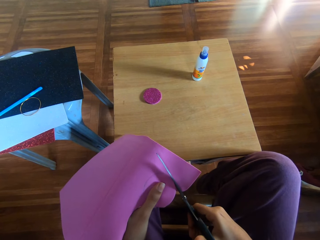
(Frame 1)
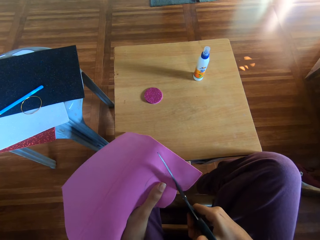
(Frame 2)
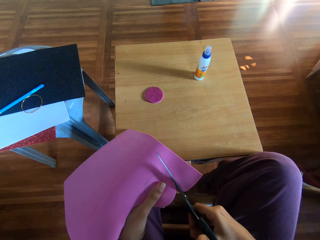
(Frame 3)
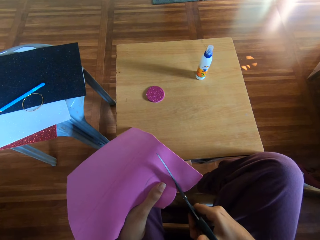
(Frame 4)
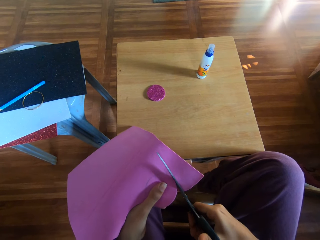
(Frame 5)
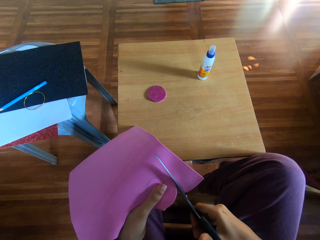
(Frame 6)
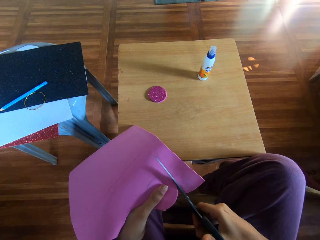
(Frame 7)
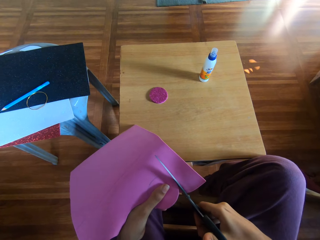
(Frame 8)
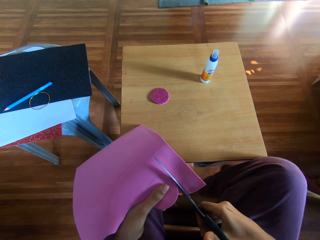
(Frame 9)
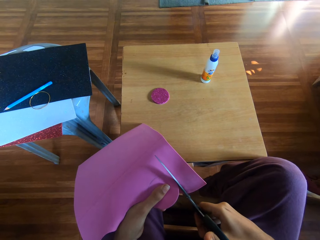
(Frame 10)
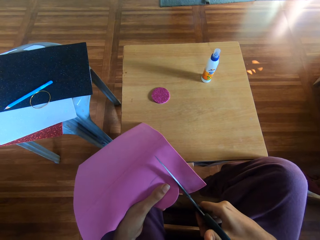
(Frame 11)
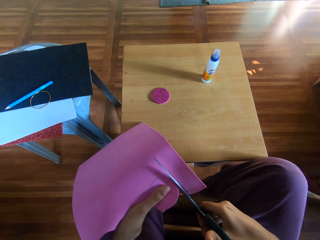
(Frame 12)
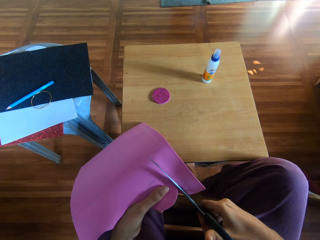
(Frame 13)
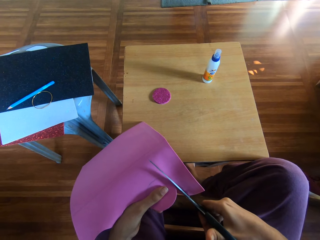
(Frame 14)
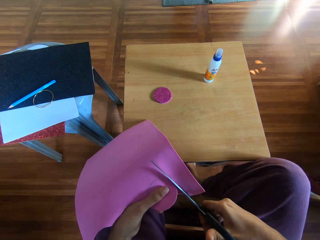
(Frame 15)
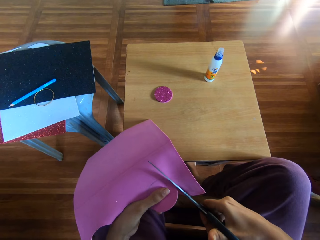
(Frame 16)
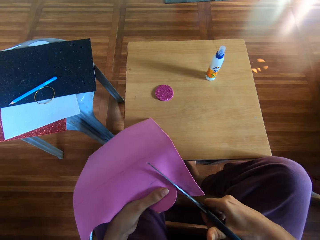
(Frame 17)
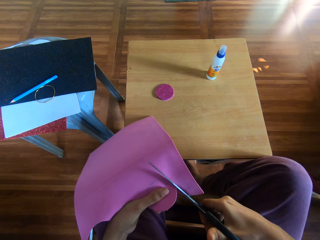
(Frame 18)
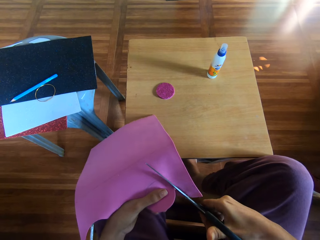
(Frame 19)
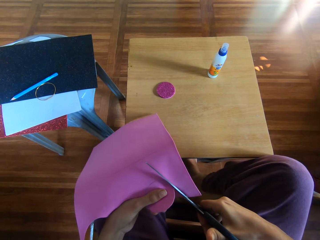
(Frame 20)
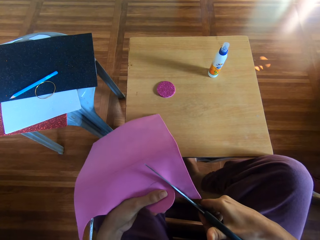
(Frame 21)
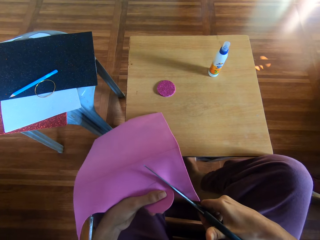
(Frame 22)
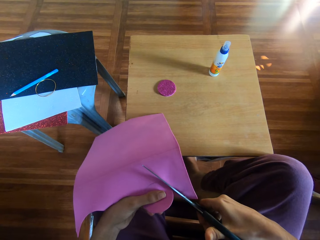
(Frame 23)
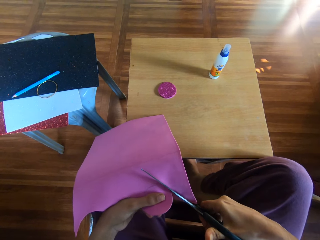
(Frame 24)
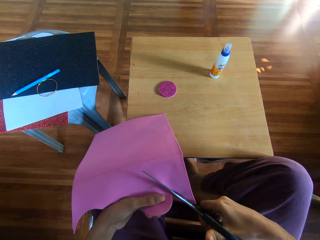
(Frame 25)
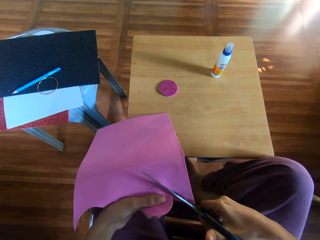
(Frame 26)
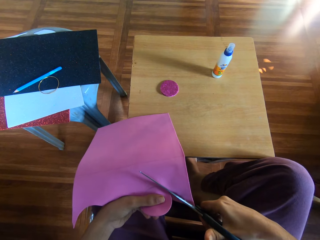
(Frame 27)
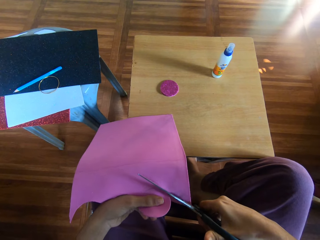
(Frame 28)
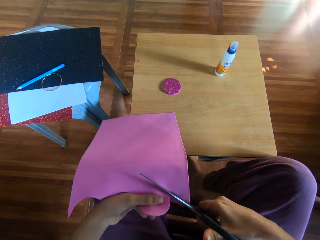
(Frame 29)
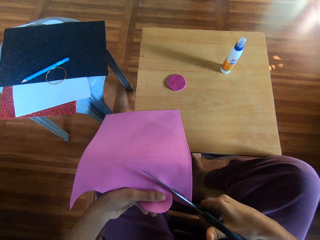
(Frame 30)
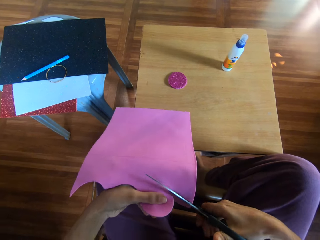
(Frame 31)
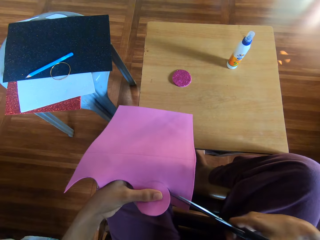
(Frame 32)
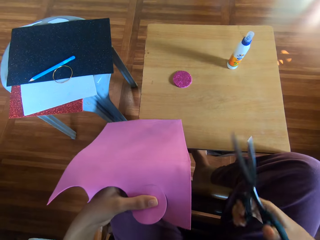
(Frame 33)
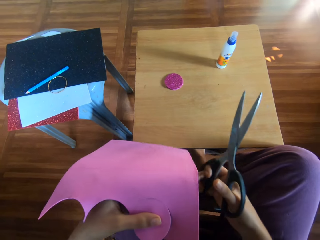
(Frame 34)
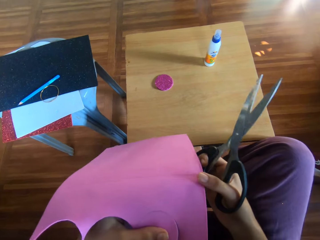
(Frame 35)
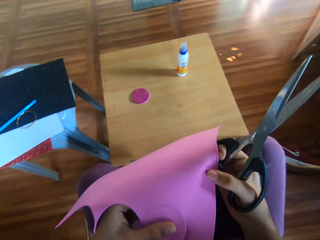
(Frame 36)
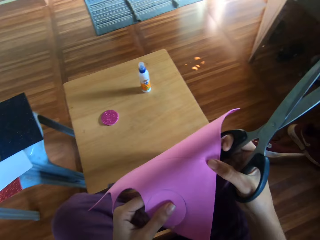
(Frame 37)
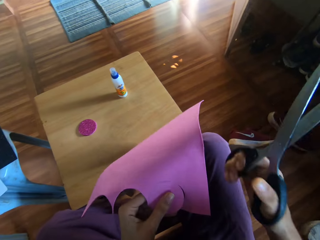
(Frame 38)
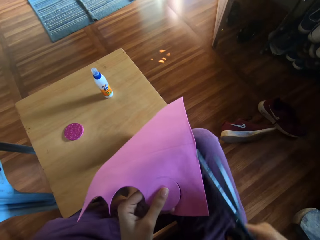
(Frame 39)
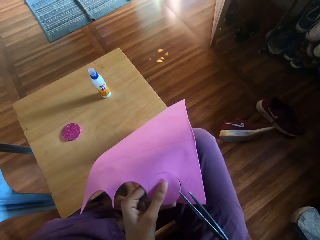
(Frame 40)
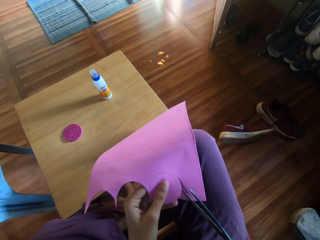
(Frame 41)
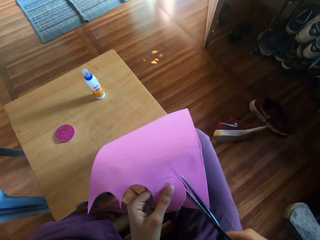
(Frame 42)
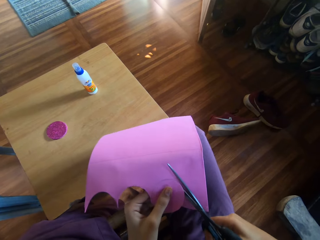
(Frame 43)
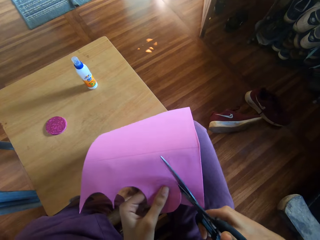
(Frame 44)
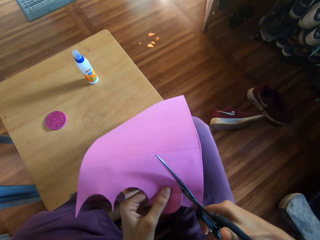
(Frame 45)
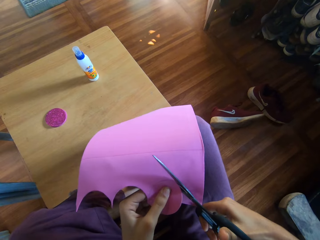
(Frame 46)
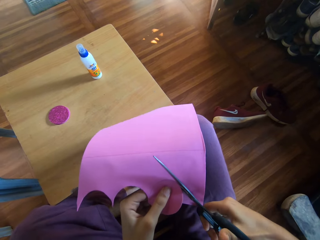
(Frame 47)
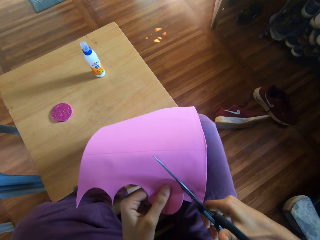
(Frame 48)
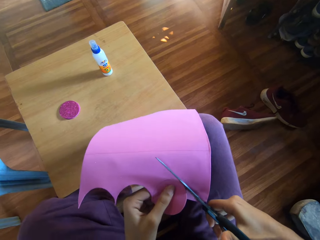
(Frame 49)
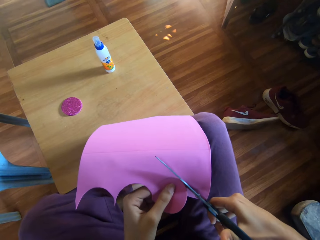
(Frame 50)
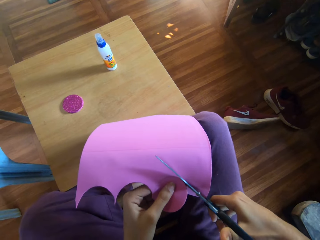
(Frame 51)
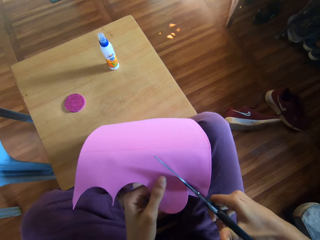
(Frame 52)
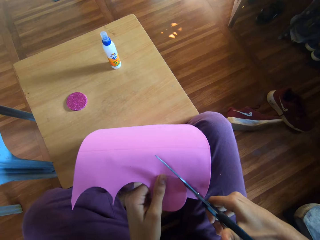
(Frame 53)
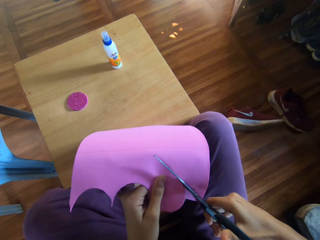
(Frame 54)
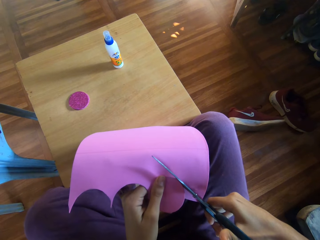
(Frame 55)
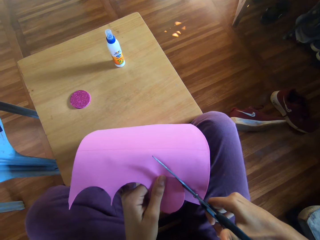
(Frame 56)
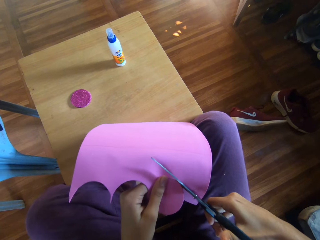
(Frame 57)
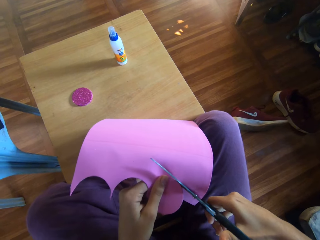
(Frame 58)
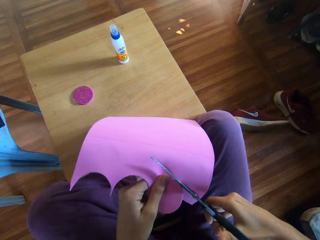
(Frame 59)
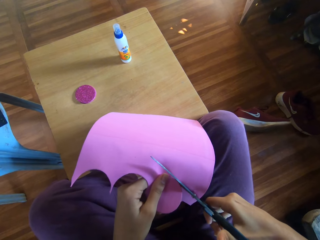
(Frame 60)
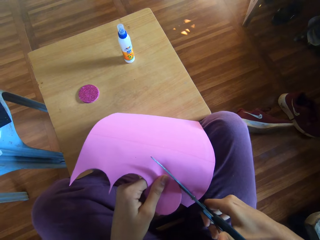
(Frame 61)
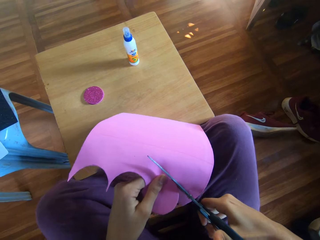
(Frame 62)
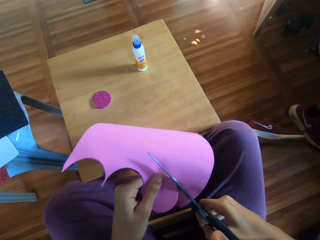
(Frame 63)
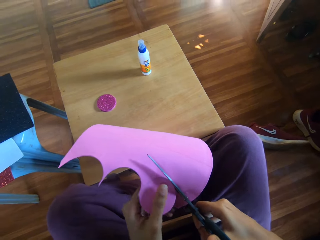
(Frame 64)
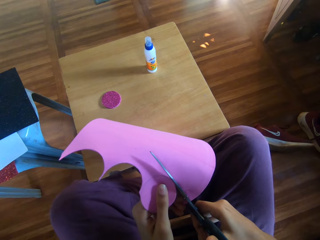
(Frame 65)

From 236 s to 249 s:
The camera wearer holds the flash bright shining card paper. They cut the flash bright shining card paper.

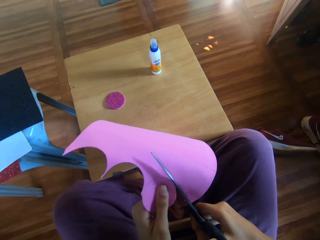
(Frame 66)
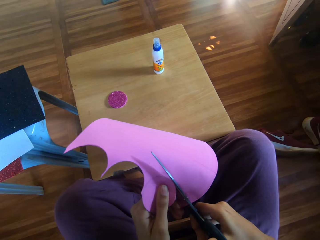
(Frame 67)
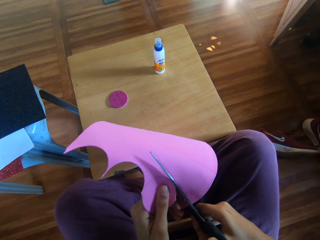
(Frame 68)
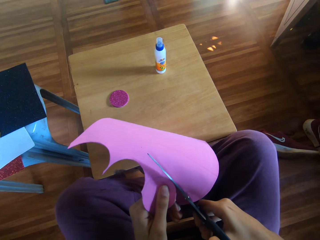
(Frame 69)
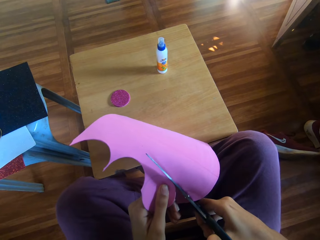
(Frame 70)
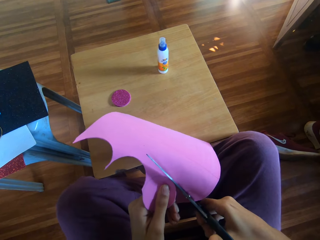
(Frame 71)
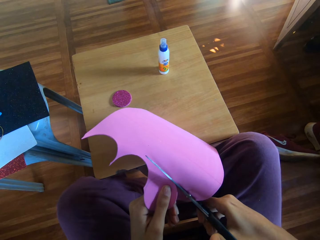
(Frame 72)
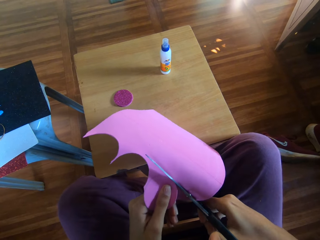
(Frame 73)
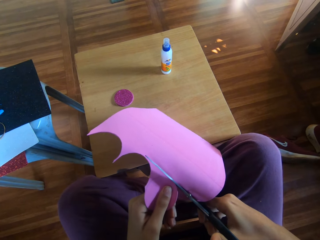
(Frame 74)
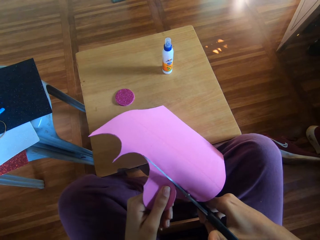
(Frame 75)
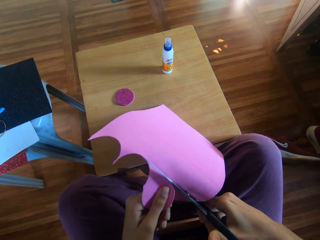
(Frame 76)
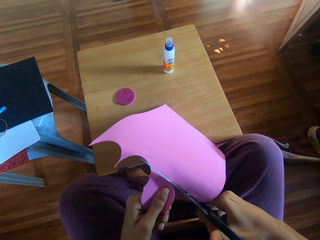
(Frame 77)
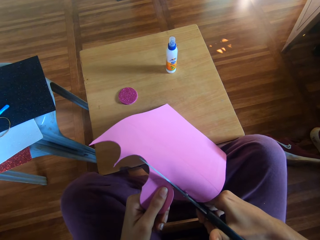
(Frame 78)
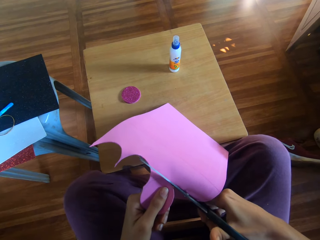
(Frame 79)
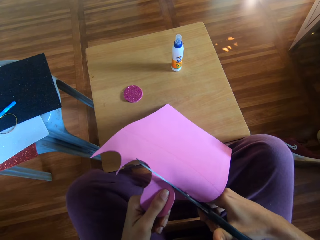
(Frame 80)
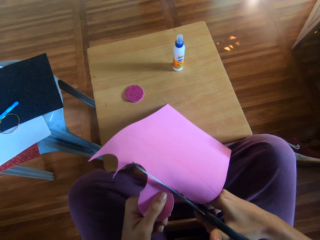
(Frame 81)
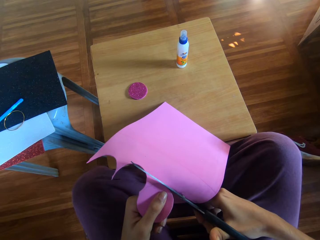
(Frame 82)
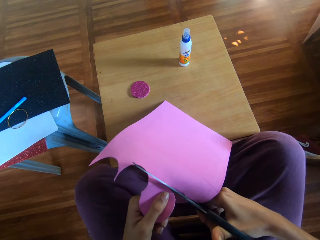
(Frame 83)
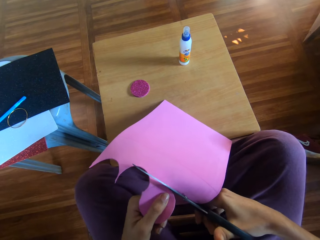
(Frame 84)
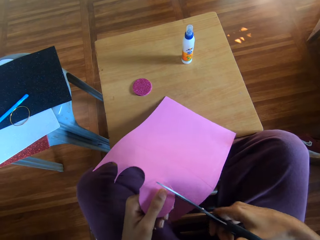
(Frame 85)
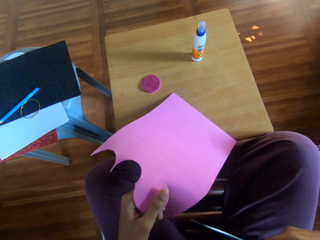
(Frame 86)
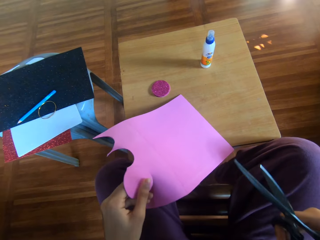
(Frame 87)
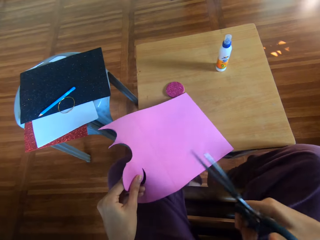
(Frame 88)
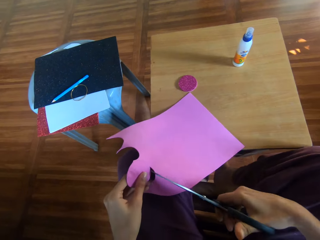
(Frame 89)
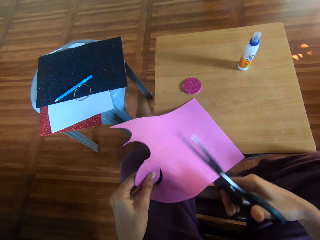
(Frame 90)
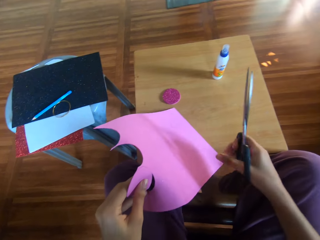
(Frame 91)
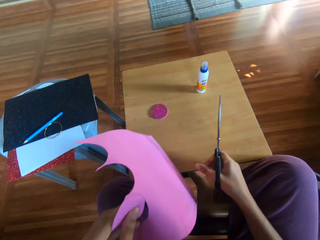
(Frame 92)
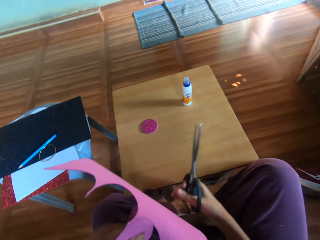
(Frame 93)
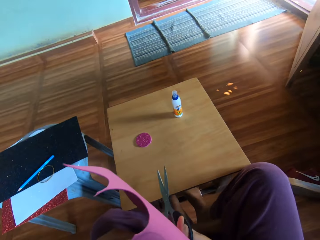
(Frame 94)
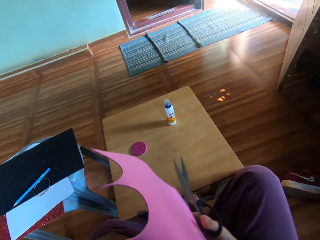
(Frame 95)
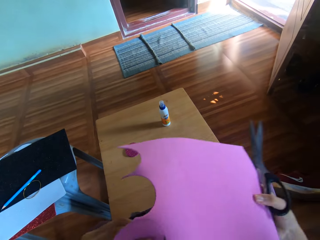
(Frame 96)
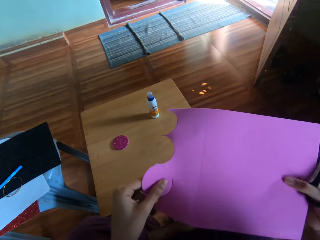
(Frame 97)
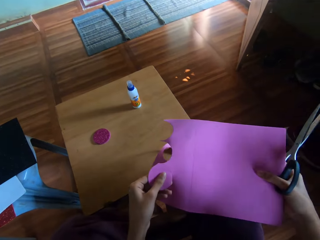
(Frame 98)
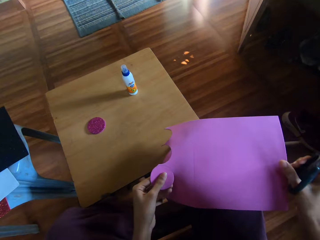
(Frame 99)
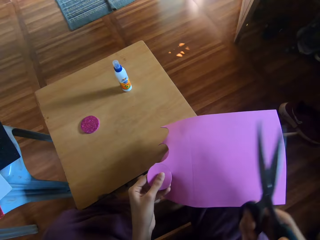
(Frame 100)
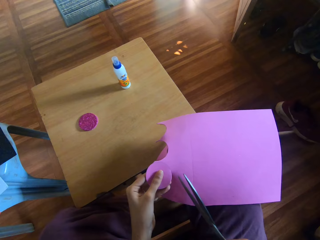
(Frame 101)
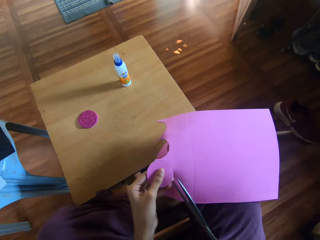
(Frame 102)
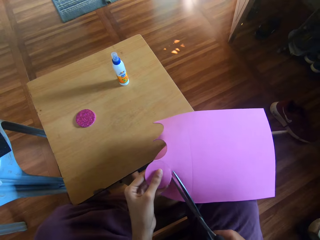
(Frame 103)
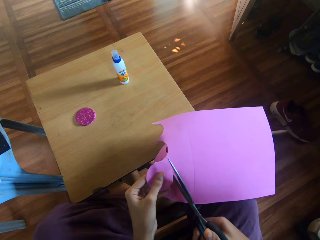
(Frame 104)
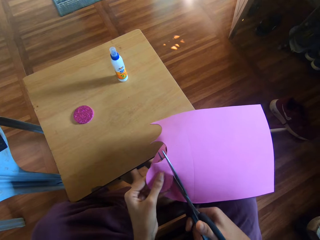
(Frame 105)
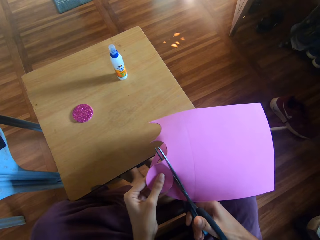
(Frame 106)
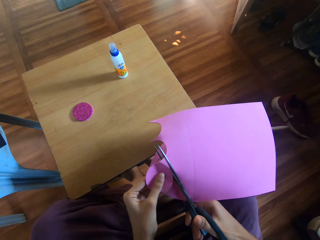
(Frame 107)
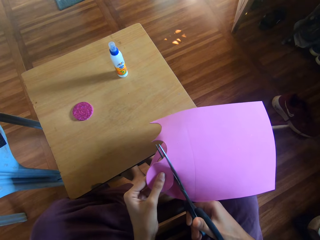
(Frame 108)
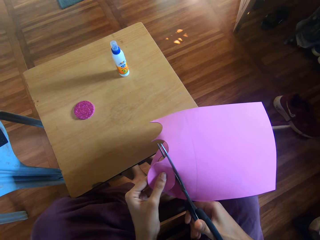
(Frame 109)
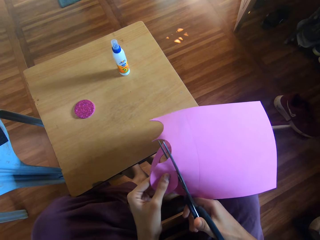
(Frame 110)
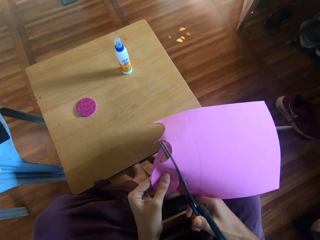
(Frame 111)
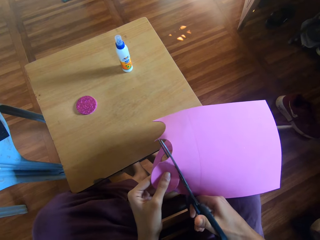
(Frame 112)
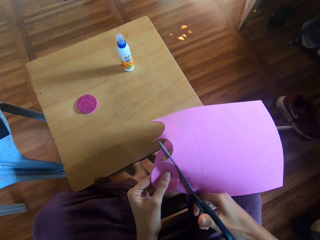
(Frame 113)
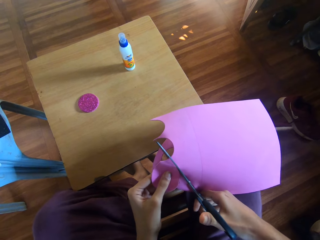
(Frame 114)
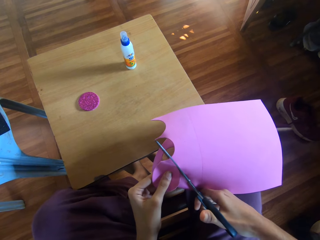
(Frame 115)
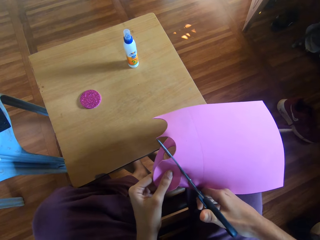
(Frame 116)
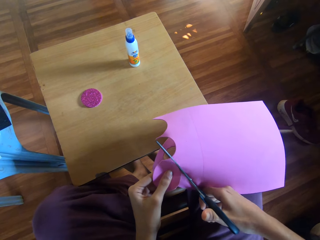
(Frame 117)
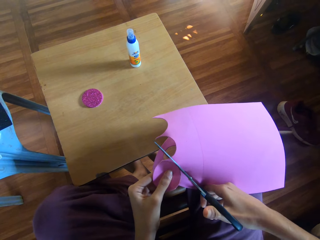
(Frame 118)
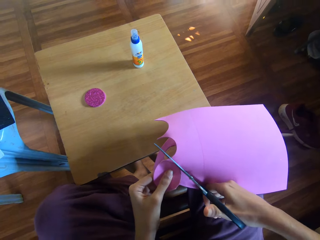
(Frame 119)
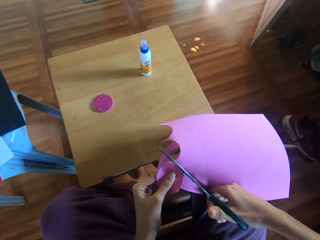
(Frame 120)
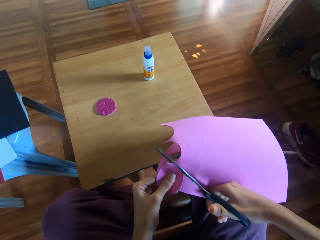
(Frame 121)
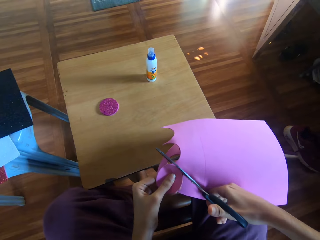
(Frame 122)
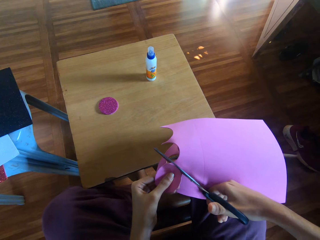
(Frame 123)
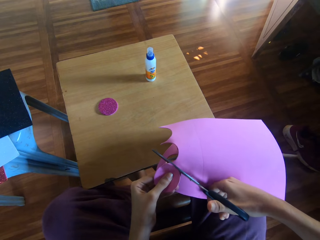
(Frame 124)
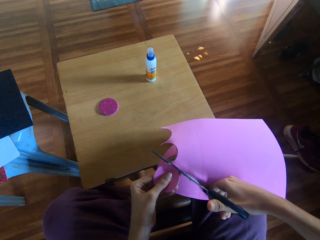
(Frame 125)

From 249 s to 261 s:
The camera wearer holds the flash bright shining card paper. They cut the flash bright shining card paper.
